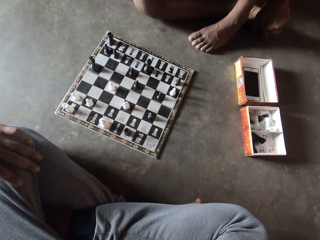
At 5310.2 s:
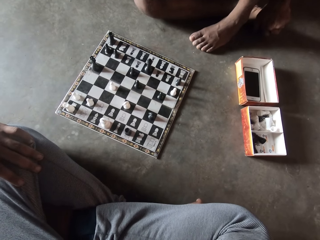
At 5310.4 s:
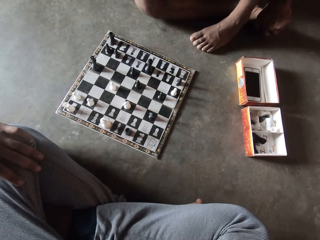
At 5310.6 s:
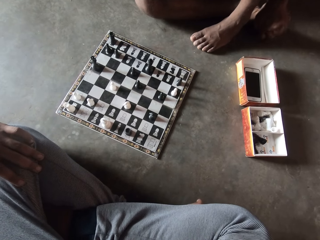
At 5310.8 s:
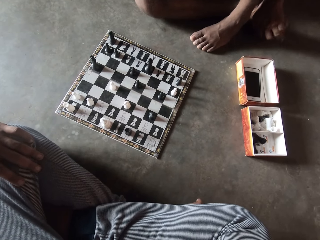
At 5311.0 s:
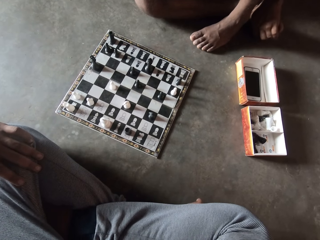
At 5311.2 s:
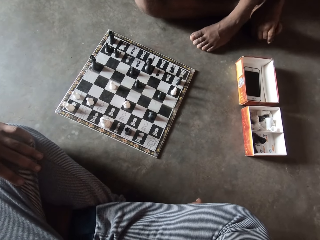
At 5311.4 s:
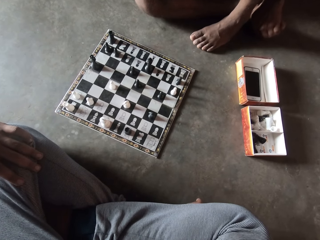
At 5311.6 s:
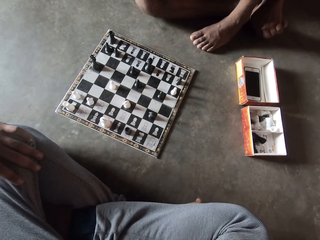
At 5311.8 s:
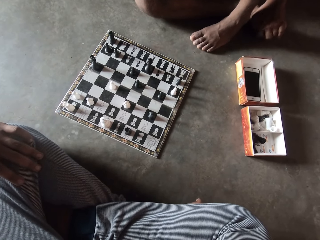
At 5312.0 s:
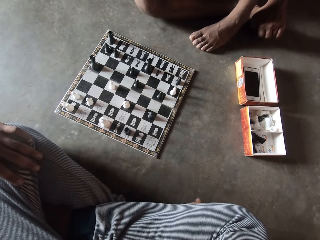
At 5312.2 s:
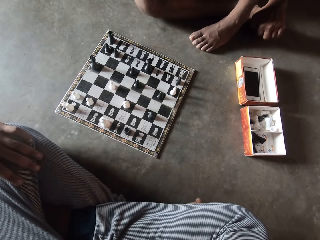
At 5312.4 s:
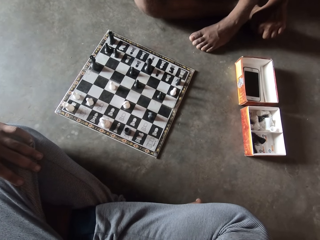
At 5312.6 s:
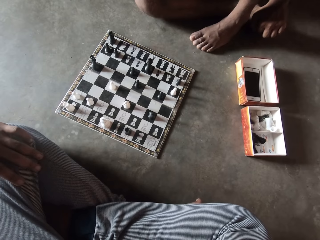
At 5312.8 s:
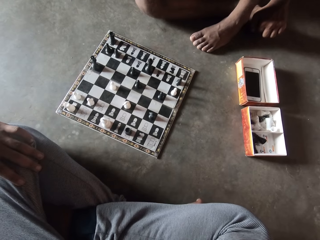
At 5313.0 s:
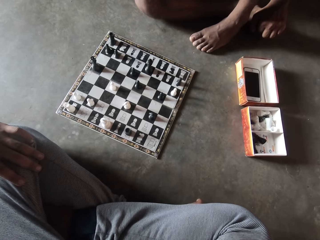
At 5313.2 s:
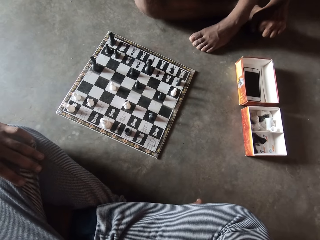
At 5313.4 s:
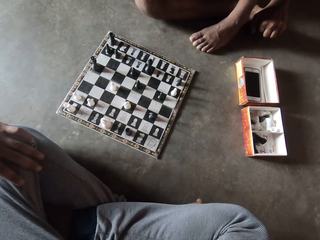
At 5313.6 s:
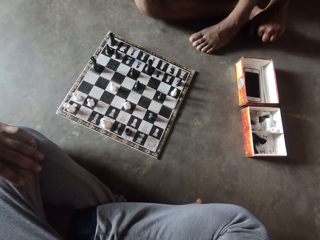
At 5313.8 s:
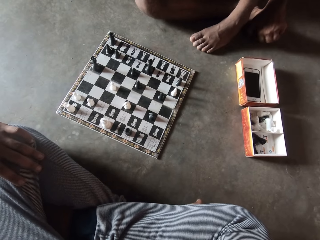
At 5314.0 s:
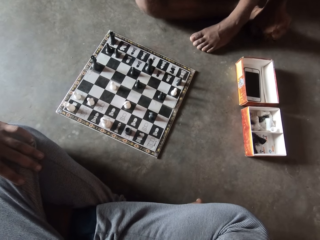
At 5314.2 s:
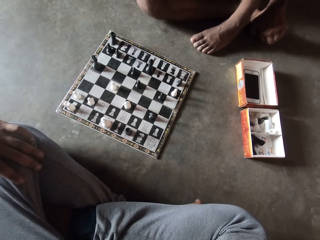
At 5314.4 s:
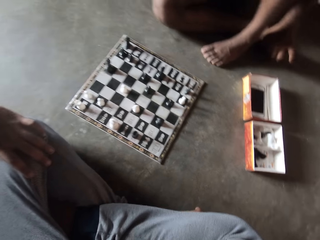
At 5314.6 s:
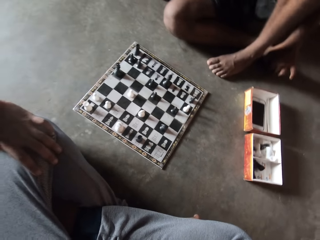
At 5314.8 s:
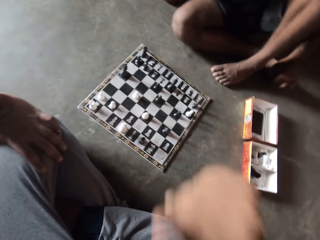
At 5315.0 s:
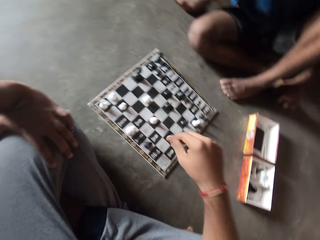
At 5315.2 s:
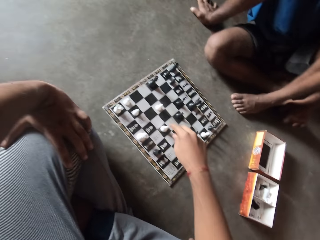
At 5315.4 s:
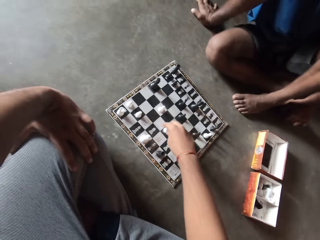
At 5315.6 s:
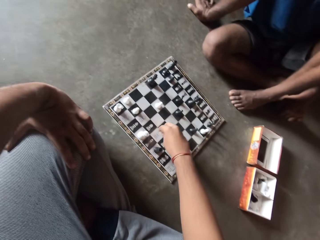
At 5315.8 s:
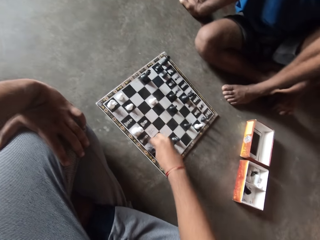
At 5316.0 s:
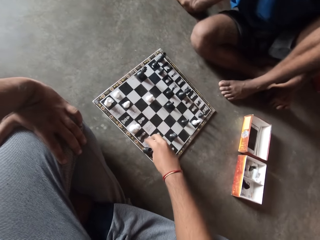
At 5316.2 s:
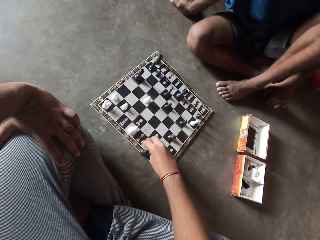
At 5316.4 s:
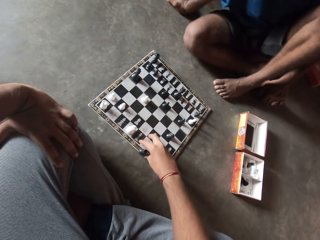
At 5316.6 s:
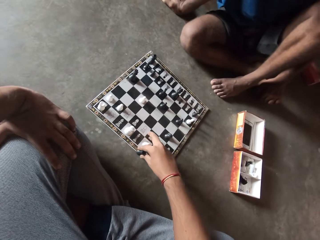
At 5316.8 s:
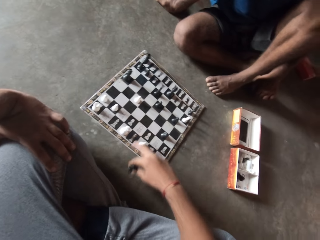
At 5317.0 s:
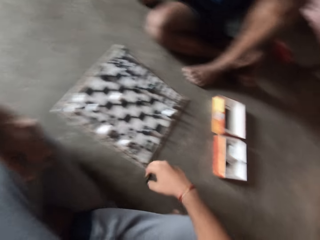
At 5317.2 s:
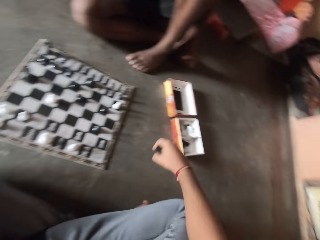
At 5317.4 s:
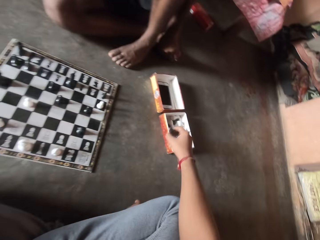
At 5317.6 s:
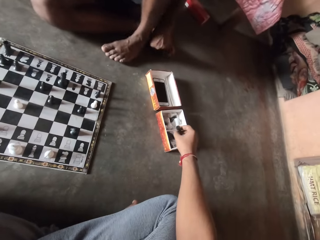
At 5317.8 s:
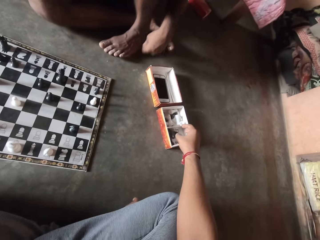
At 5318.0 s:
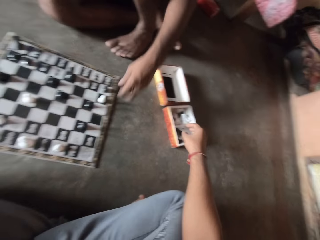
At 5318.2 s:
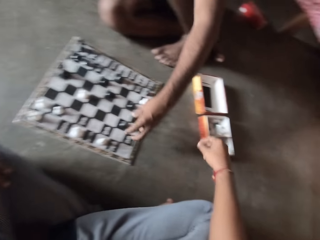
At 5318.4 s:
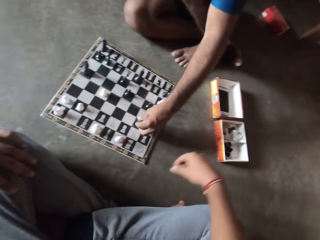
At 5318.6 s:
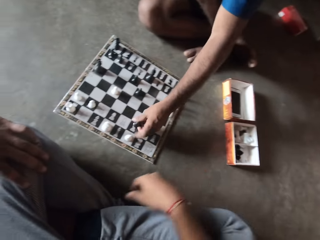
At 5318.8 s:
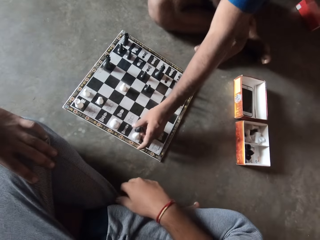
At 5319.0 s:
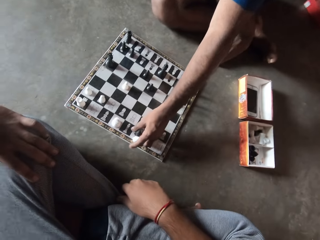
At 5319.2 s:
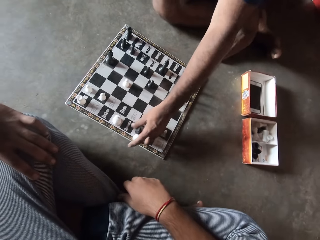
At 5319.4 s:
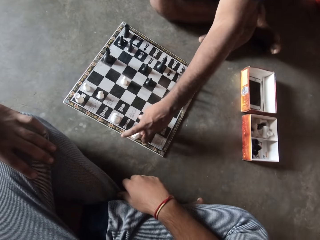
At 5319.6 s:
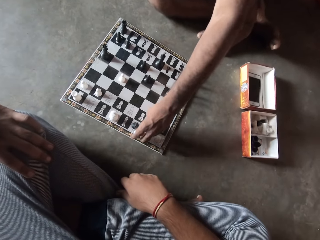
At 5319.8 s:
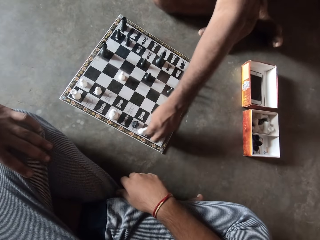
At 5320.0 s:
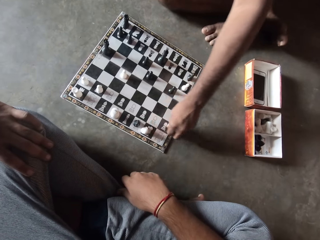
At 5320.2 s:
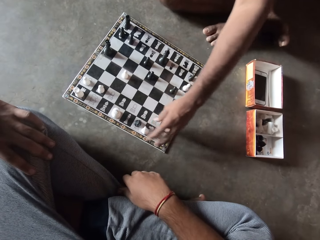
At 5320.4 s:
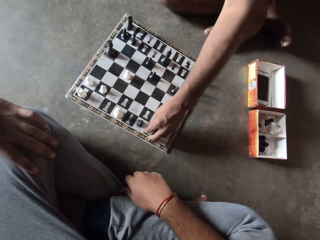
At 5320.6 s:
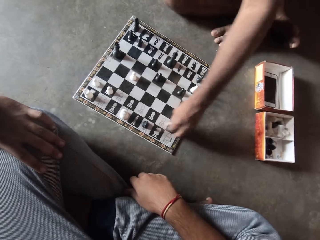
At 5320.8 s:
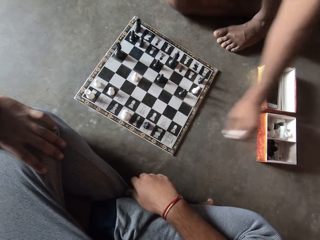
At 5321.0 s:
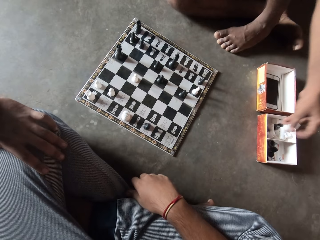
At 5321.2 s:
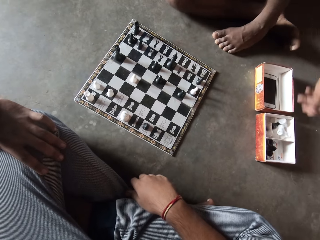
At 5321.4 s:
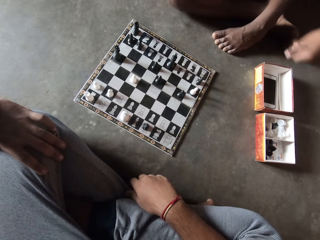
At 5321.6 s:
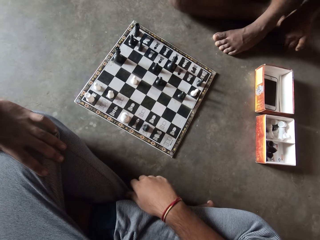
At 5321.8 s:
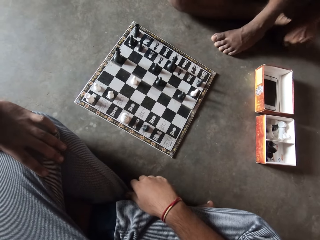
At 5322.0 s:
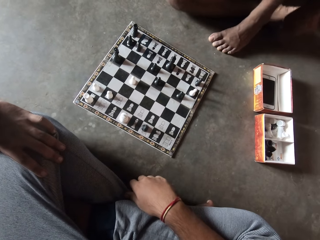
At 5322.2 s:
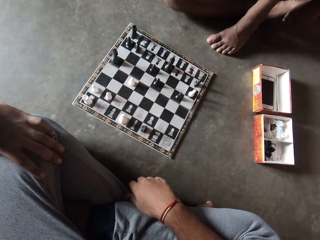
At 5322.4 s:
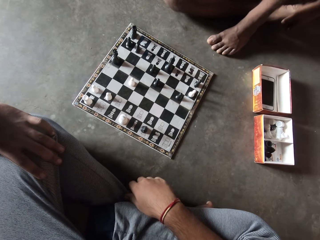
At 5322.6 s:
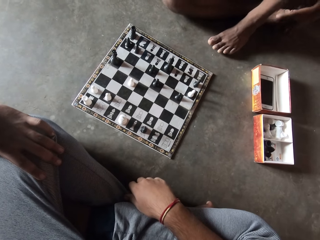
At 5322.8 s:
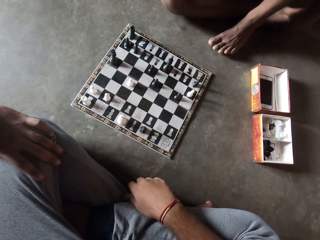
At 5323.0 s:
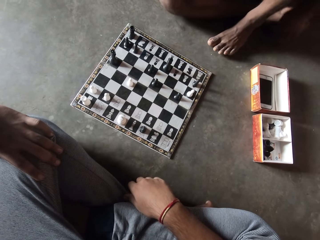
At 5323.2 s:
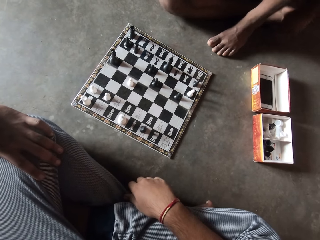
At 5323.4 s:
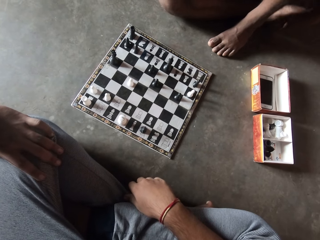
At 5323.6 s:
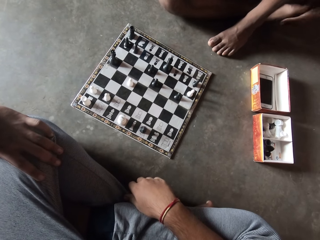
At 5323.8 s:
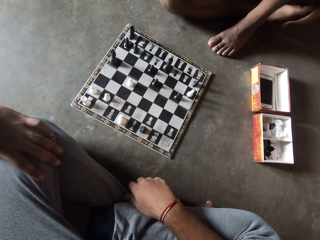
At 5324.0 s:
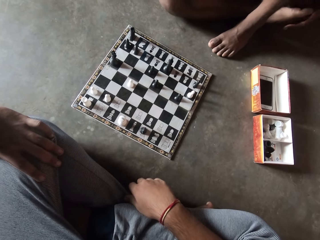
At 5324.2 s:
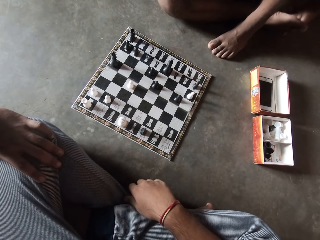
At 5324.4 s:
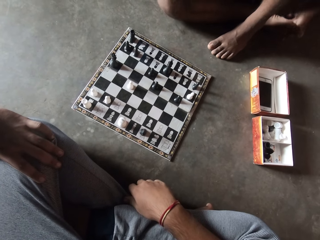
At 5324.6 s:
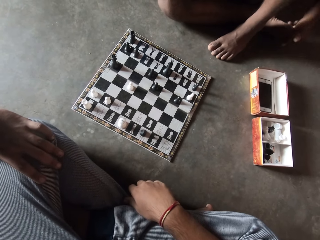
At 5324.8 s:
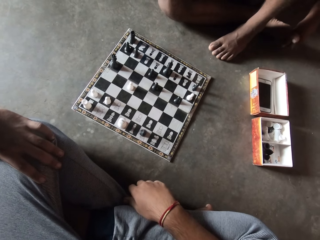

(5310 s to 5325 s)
The camera wearer checks a chess piece. They move the pawn on the chessboard. They drop the chess piece in the carton on the floor. A man checks a chess piece on the chess board. The man moves a pawn on the chessboard and drops the chess piece in the carton. The camera wearer looks at the chessboard.

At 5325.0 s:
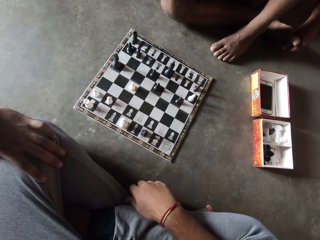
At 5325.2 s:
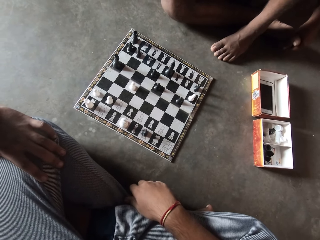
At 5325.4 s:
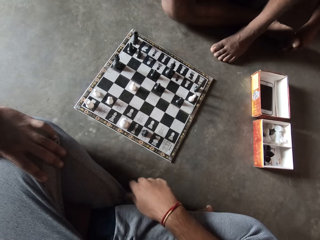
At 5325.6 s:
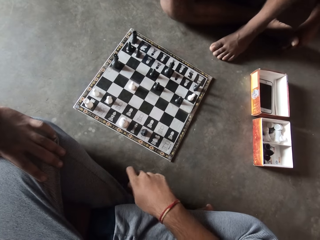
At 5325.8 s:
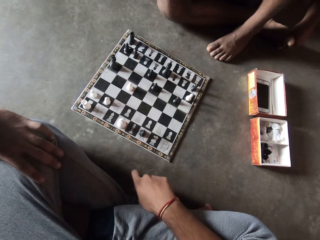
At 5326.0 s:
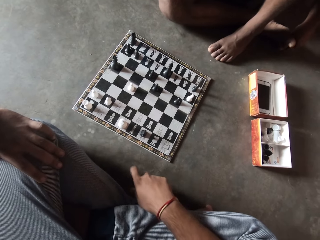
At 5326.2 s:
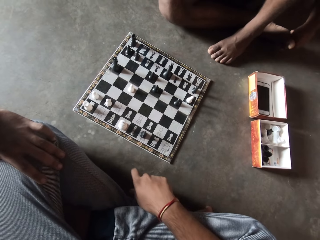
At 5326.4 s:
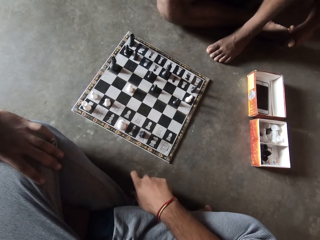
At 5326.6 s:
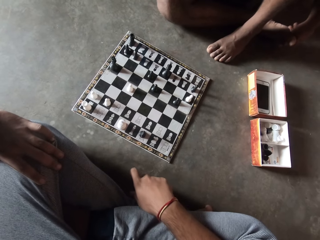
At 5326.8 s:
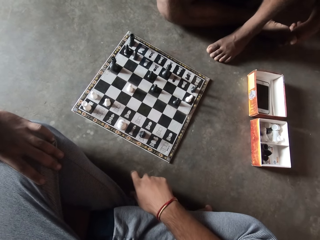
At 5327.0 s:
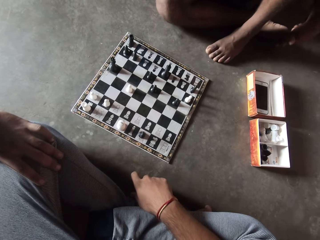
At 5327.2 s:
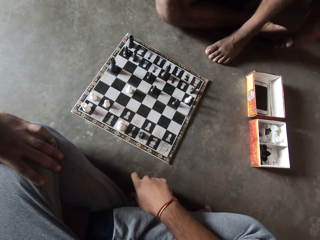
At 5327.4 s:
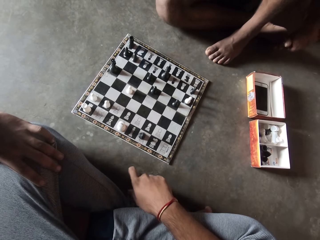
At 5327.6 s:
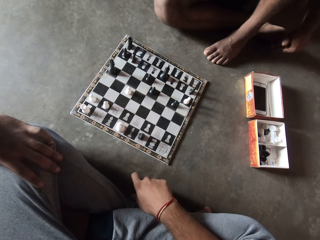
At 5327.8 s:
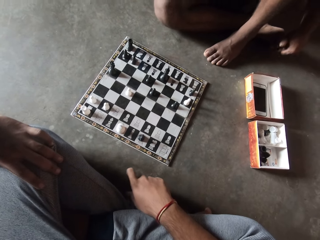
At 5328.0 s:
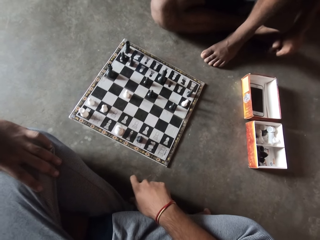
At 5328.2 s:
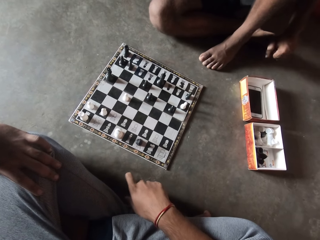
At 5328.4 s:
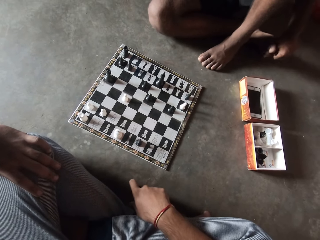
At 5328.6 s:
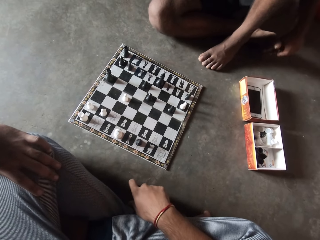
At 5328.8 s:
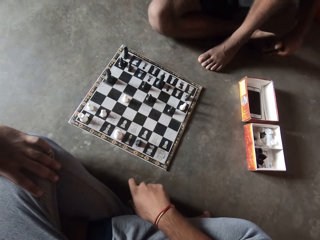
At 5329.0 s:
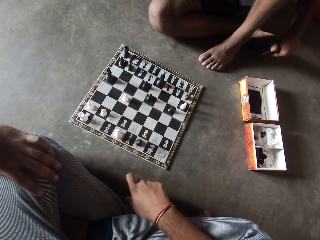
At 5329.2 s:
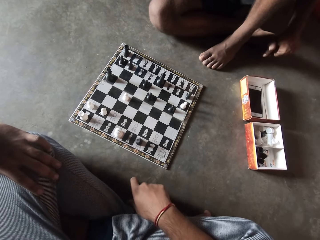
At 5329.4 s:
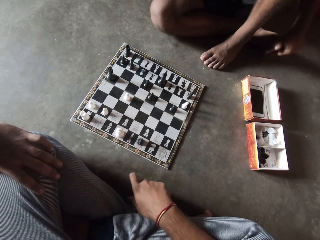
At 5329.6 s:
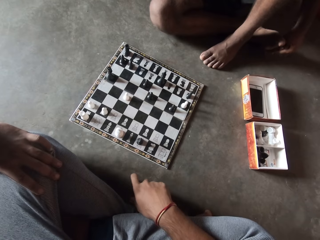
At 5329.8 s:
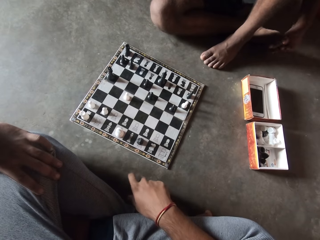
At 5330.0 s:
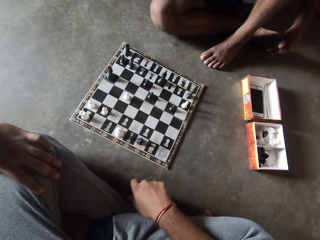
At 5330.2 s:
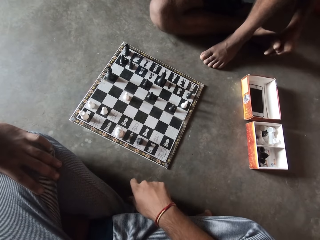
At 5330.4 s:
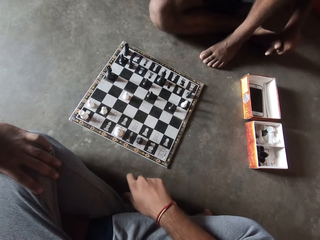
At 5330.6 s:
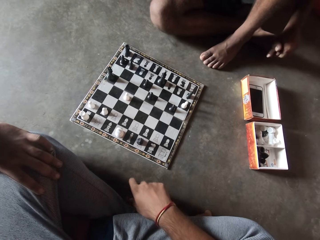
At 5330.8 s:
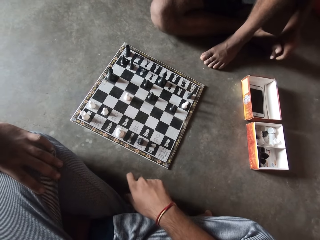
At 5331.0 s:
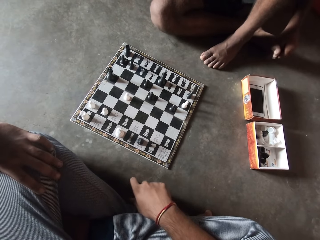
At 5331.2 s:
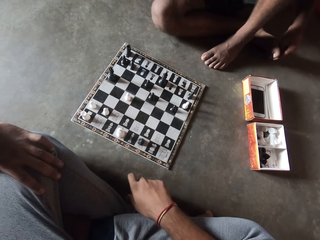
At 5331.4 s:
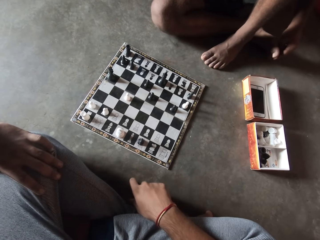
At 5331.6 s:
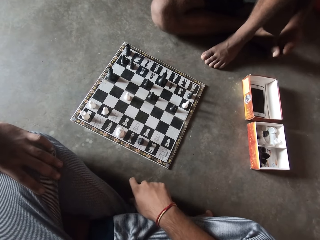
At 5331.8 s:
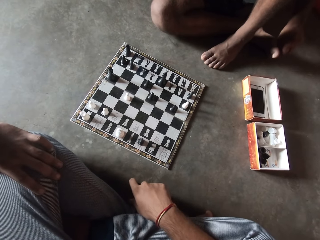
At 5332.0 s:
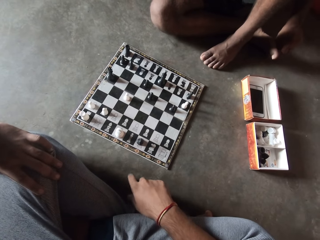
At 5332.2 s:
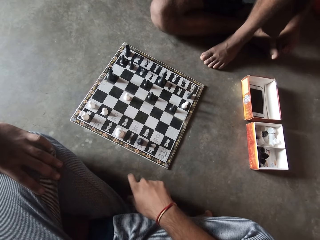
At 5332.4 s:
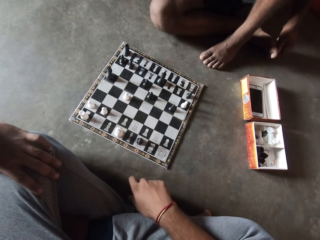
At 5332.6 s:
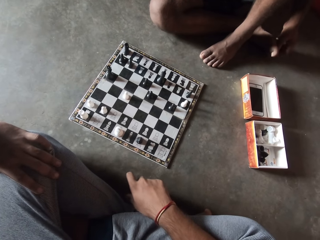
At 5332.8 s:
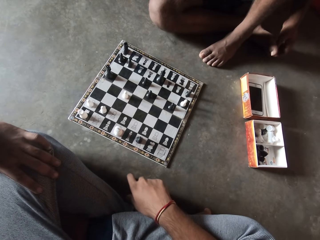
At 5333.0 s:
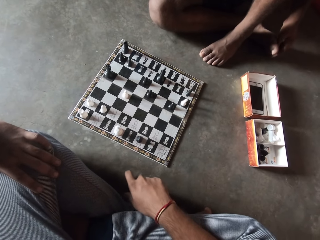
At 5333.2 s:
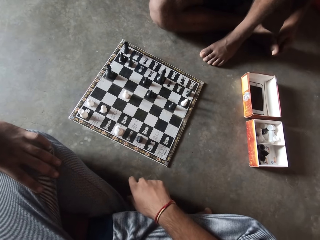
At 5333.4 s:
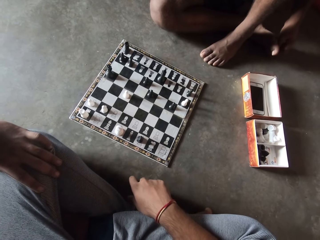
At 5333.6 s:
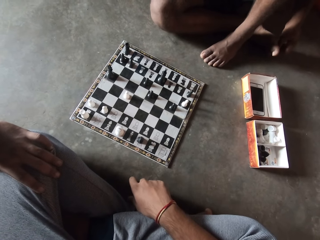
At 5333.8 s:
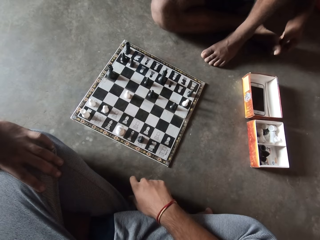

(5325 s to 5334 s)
The camera wearer hits the floor with his finger.
